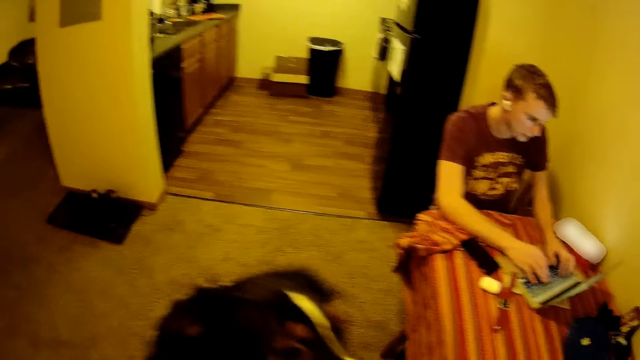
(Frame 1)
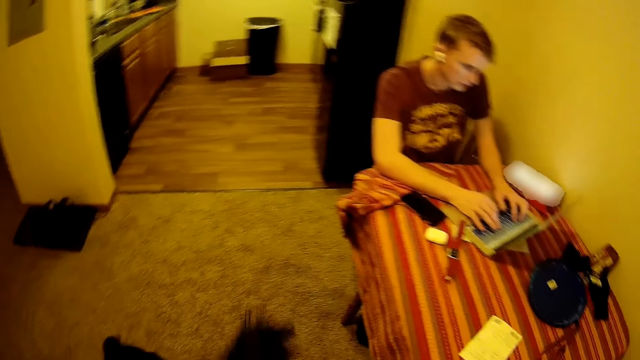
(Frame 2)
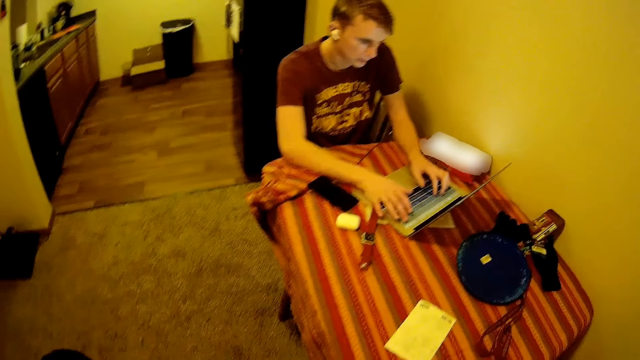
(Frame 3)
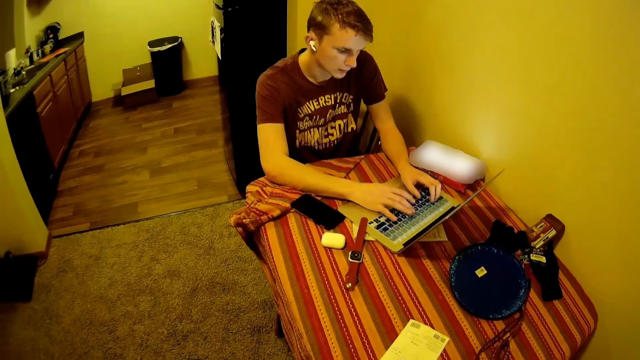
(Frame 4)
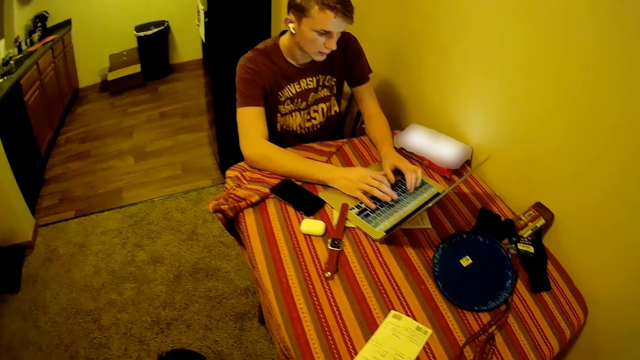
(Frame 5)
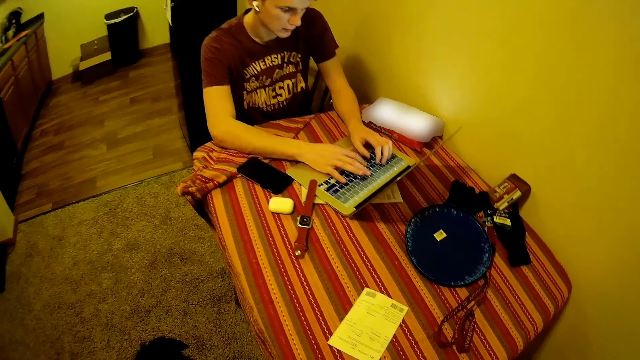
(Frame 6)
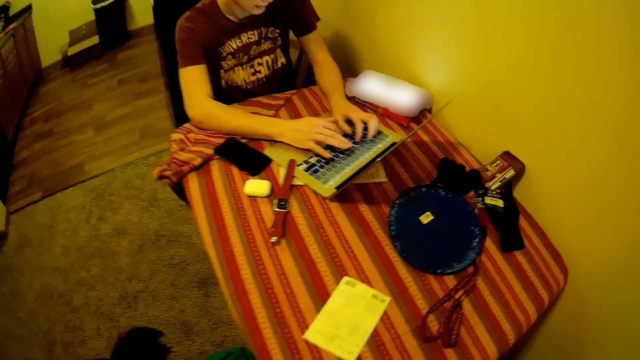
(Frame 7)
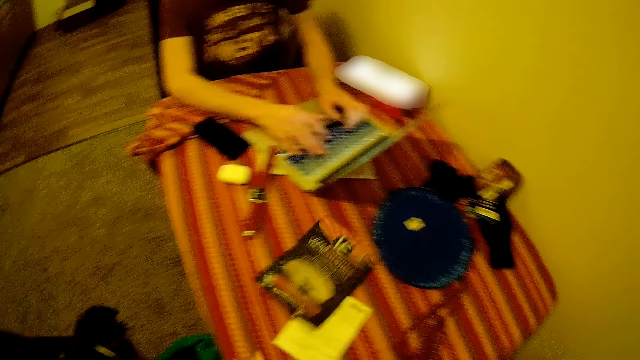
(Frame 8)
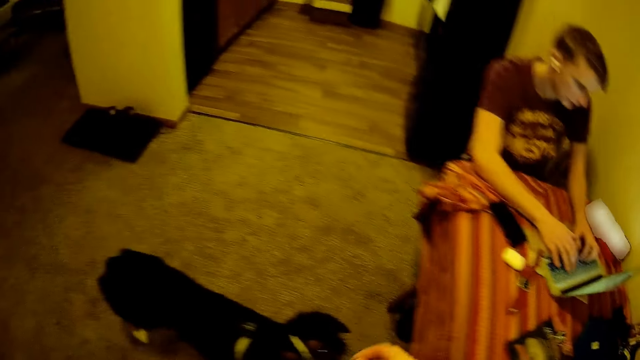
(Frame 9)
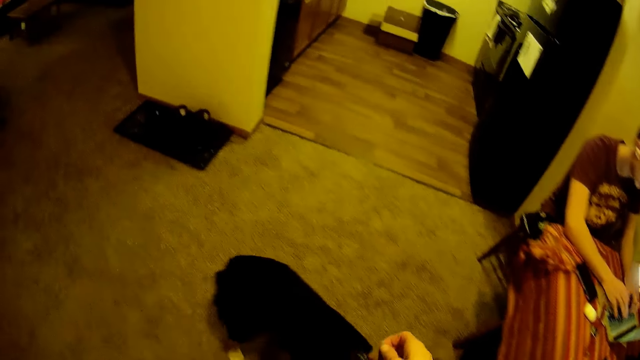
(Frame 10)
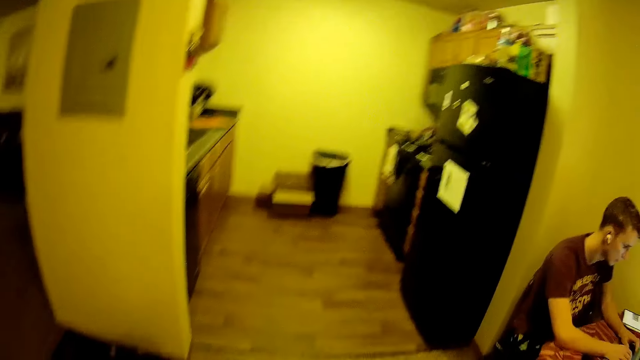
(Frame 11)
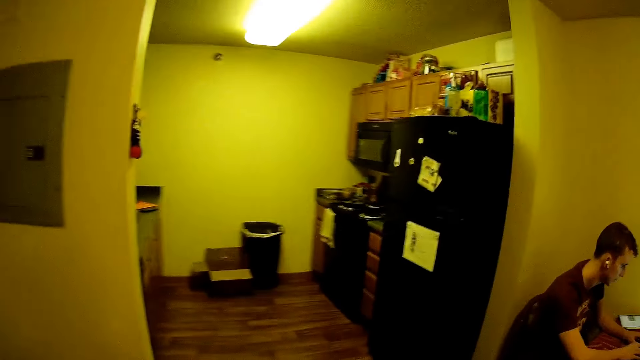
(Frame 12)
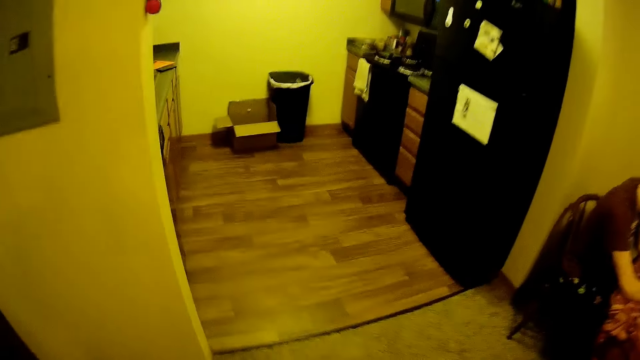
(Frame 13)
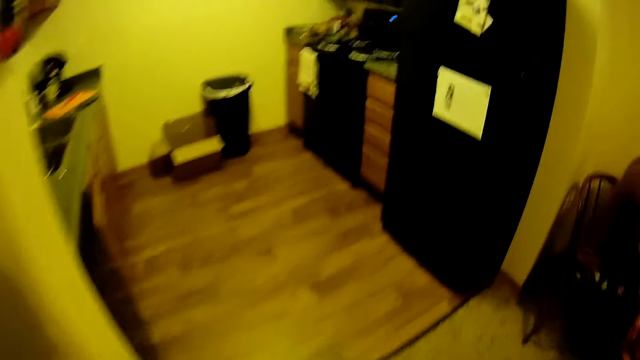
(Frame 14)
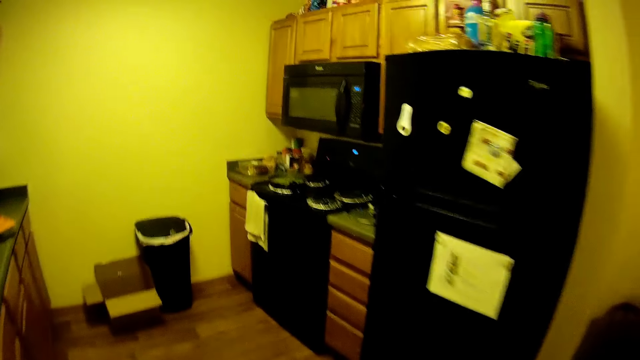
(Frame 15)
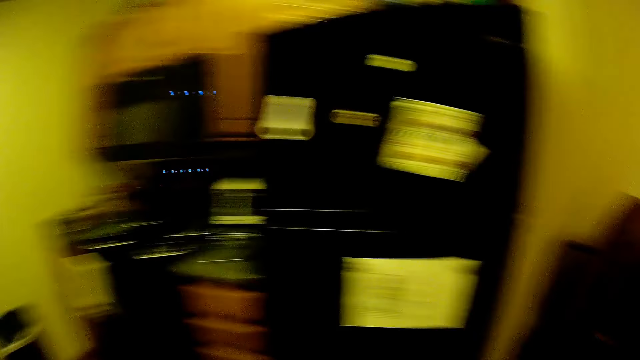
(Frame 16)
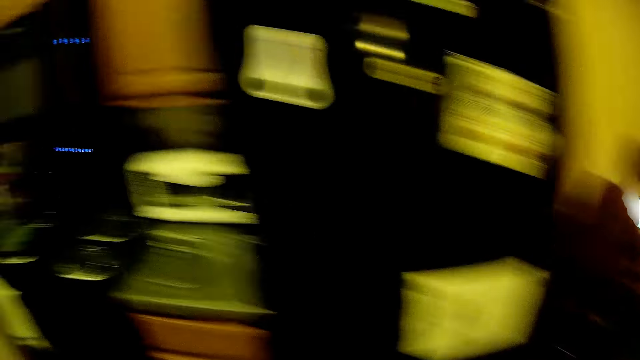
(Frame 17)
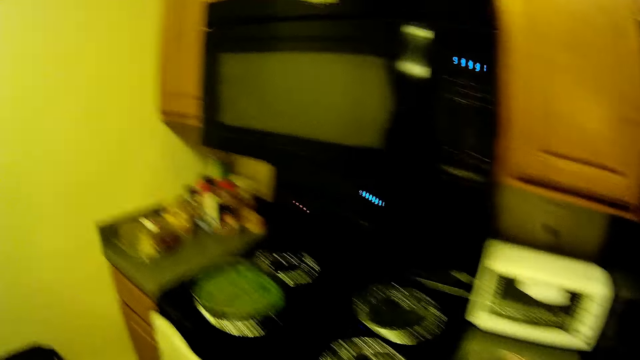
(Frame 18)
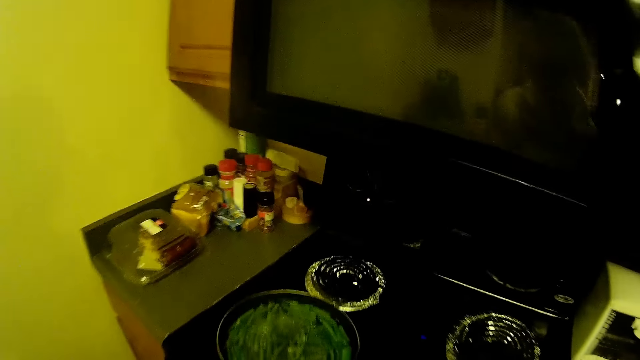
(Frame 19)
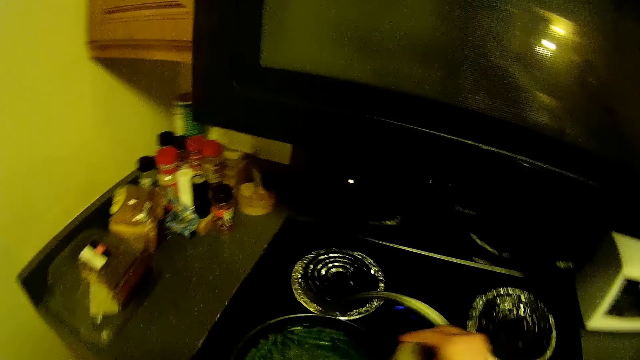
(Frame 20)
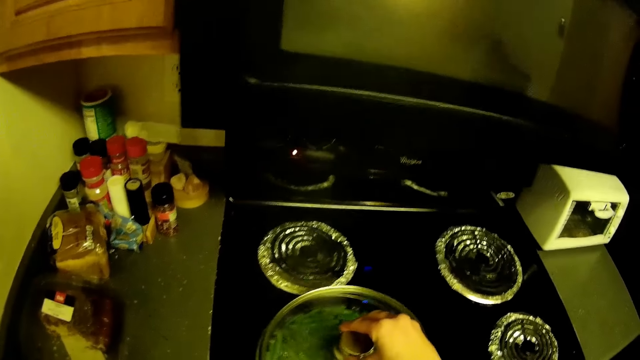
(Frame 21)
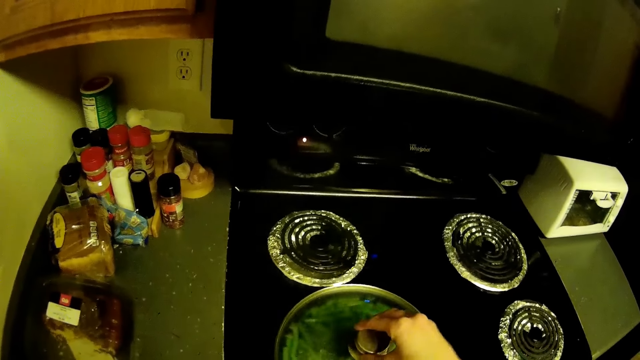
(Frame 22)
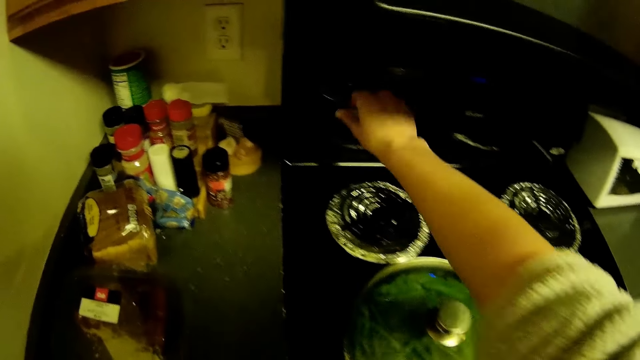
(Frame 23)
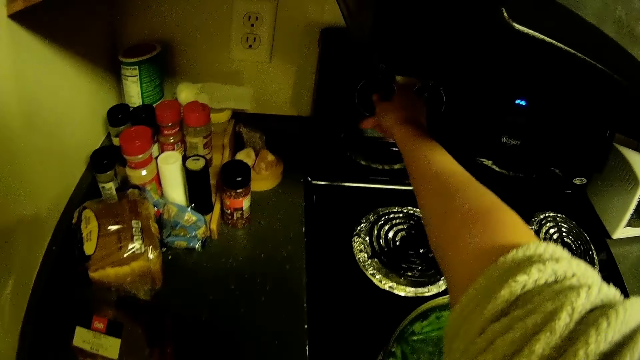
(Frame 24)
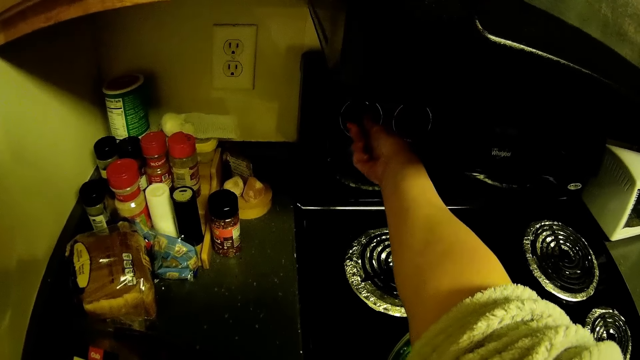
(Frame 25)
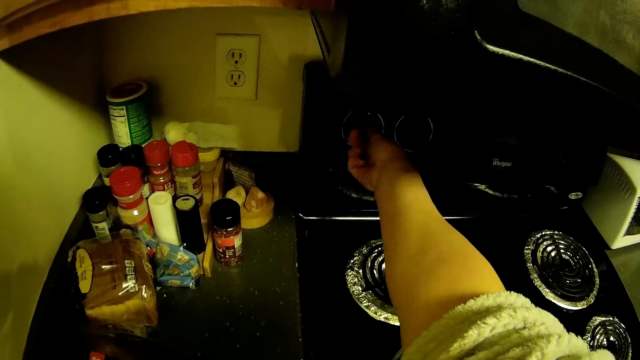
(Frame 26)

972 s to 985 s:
The camera wearer looks at the table. He drops a sachet on the table with his left hand. He walks towards a kitchen. He moves his hand. He walks forward. He walks to the counter. He moves a lid. He covers a pot with the lid in his right hand. He lifts his hand up. He adjusts a cooker knob with his right hand.

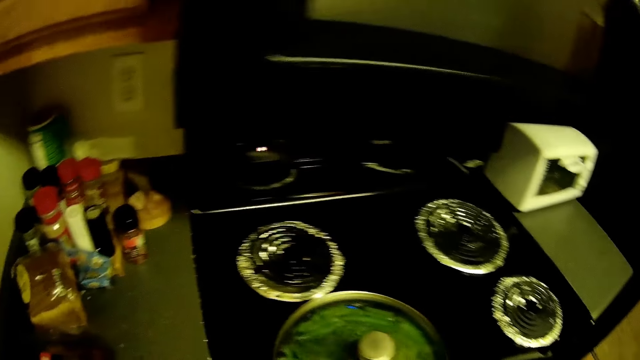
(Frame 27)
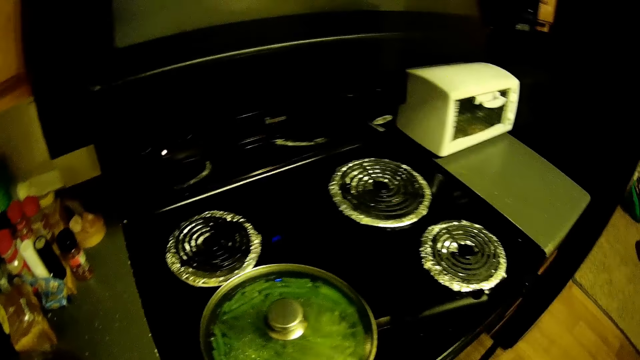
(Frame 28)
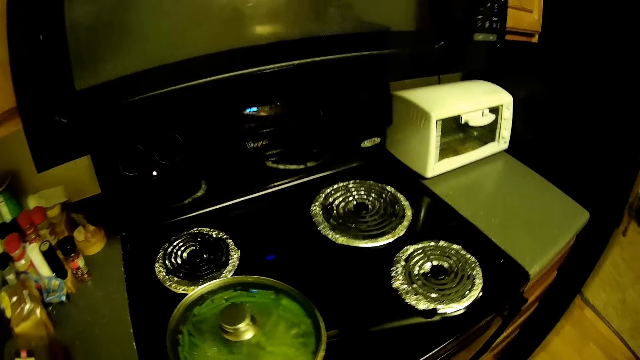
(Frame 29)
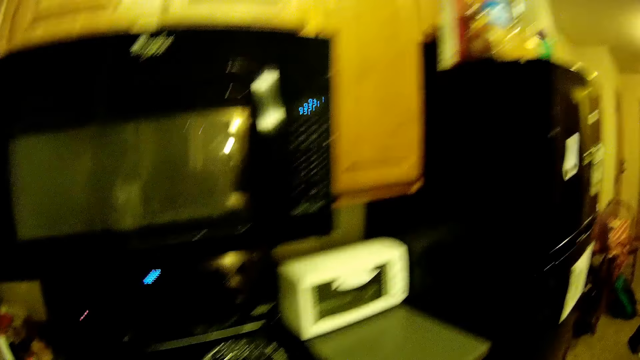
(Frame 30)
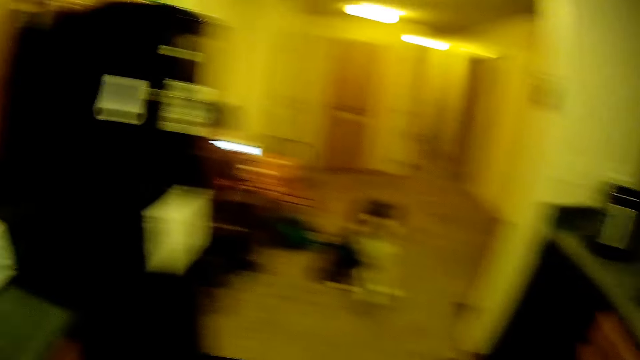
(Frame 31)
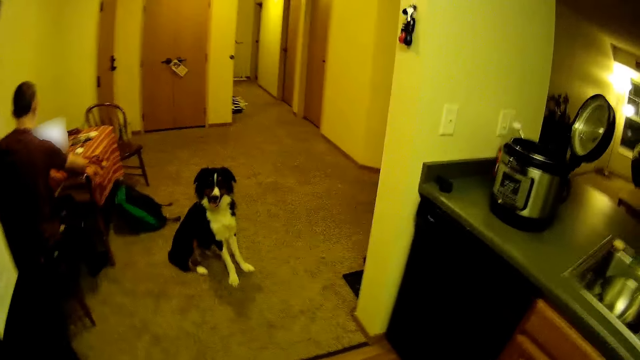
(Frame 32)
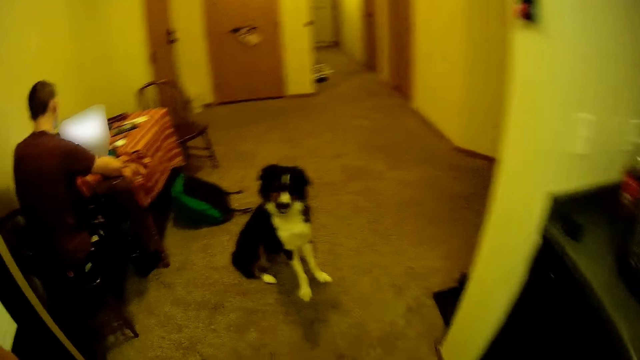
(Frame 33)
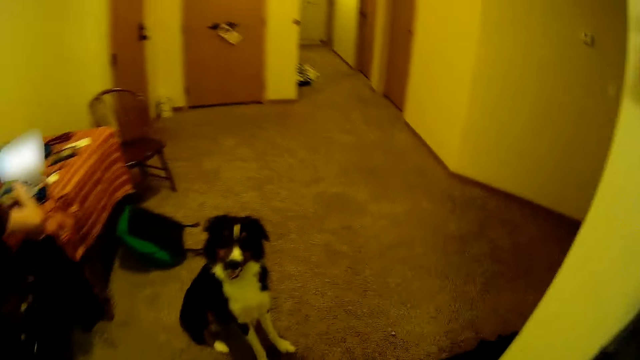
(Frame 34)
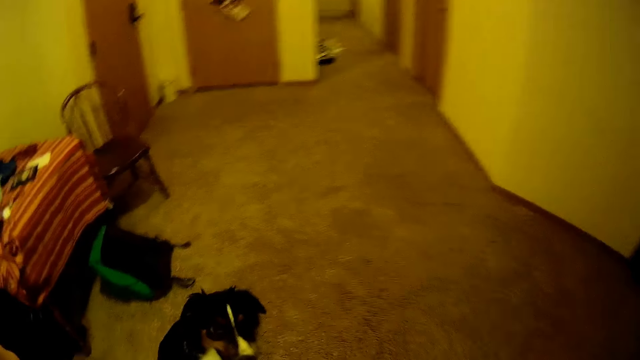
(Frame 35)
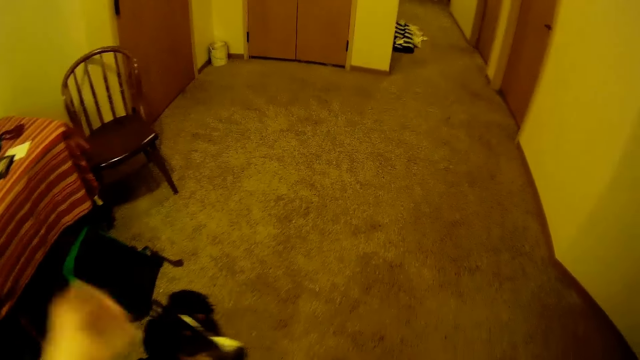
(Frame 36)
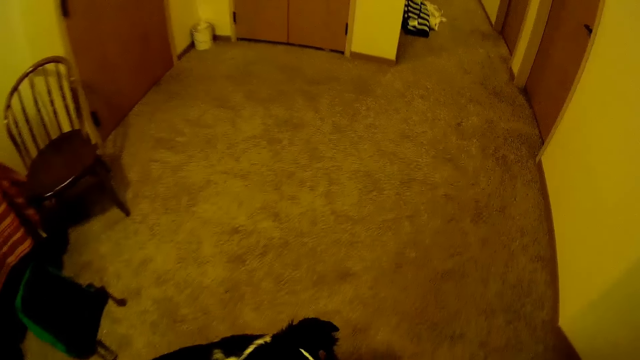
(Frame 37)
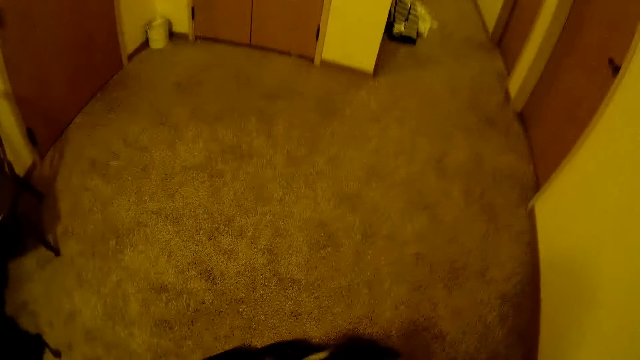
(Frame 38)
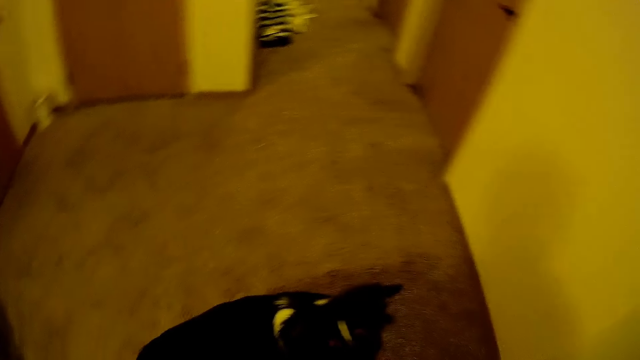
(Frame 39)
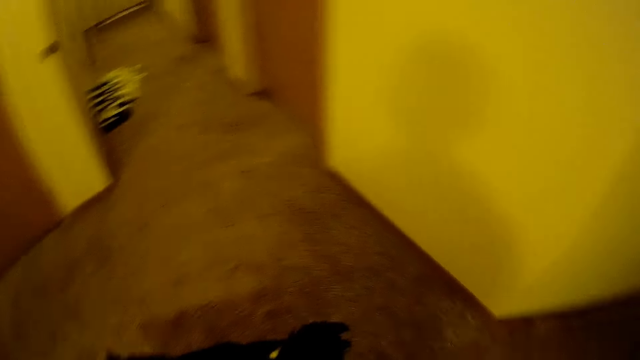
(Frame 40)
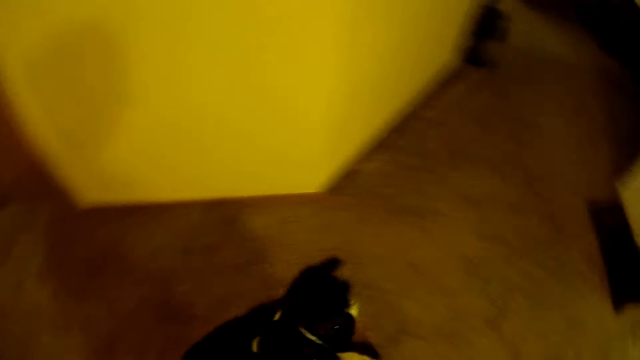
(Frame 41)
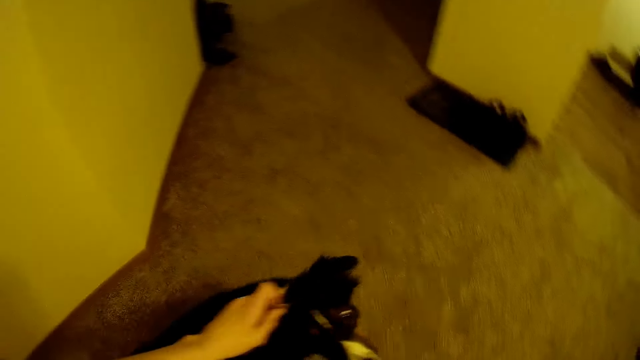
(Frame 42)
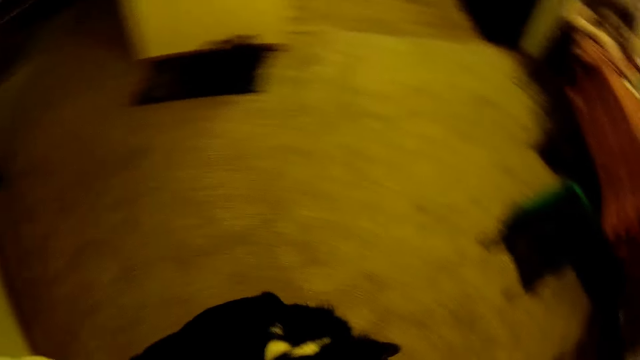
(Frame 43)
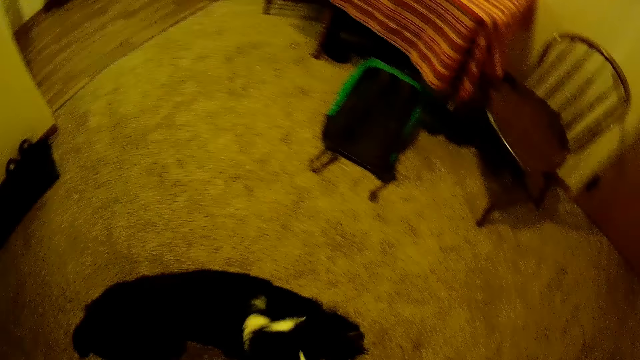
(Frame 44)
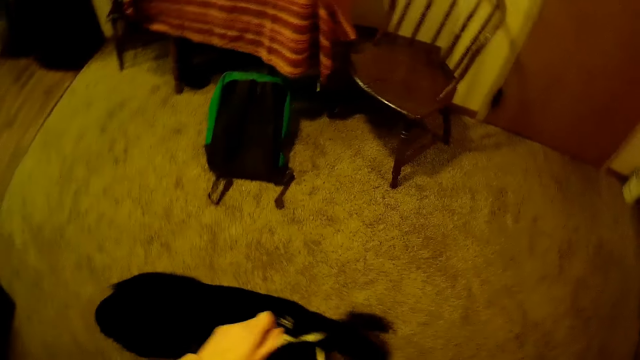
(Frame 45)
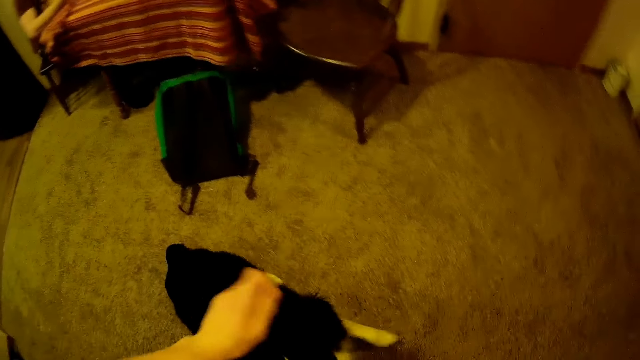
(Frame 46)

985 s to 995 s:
The camera wearer moves the hand back. They look around. They walk. They interact with the dog. They move the hand. They move the dog food forward. They move around.
